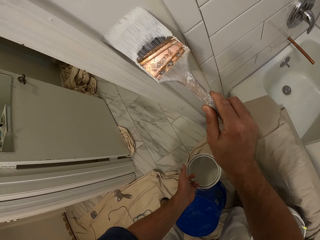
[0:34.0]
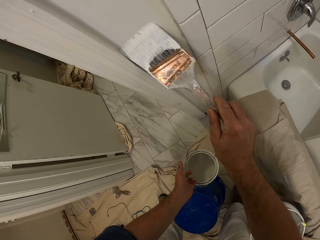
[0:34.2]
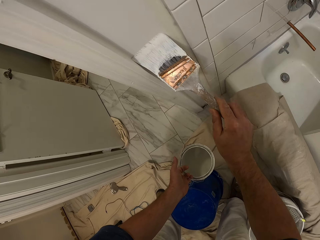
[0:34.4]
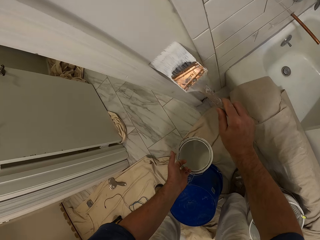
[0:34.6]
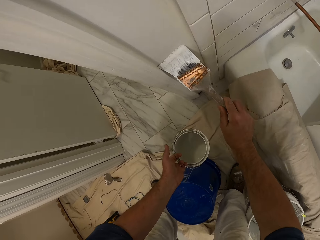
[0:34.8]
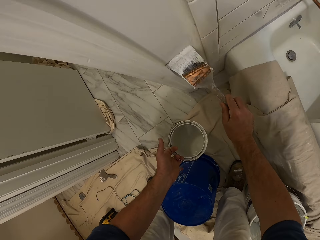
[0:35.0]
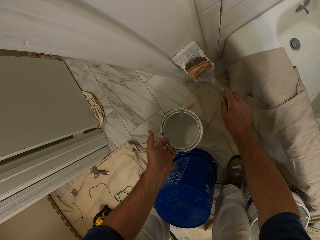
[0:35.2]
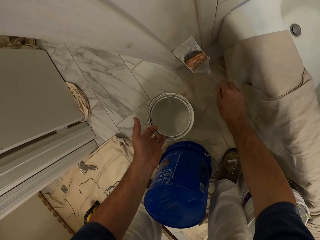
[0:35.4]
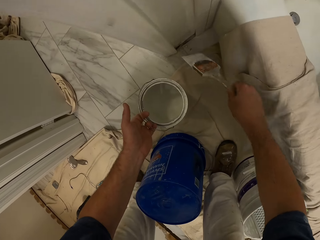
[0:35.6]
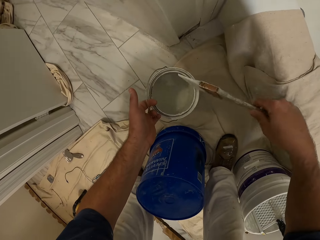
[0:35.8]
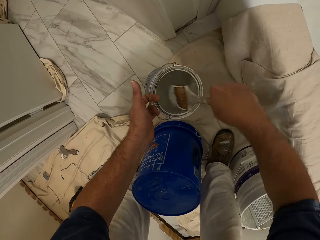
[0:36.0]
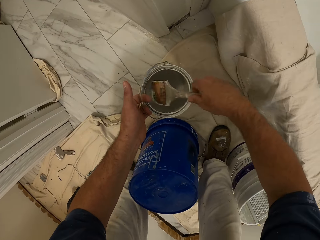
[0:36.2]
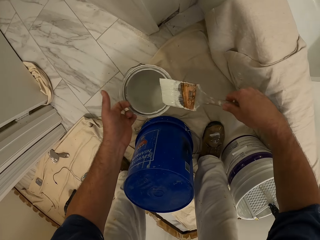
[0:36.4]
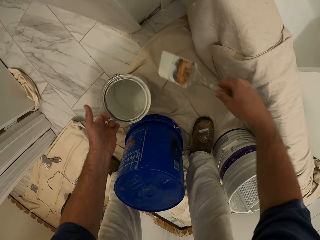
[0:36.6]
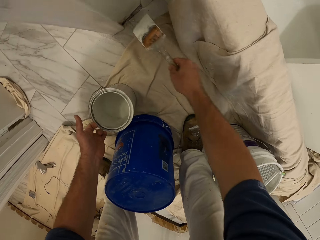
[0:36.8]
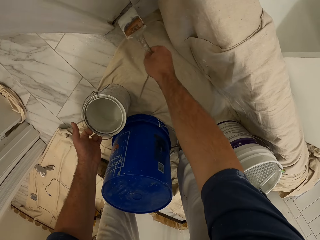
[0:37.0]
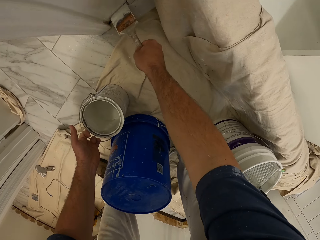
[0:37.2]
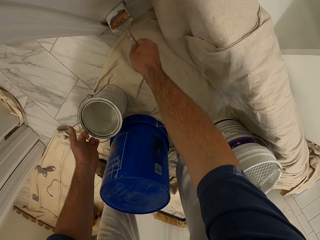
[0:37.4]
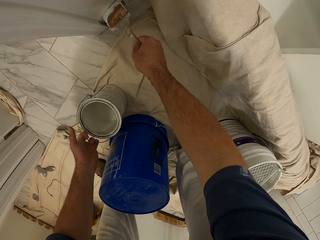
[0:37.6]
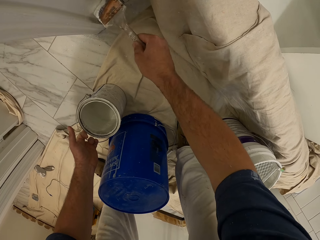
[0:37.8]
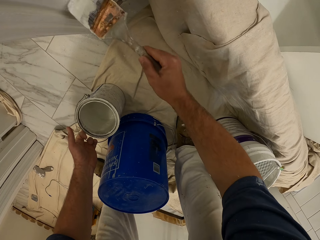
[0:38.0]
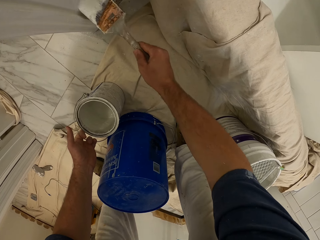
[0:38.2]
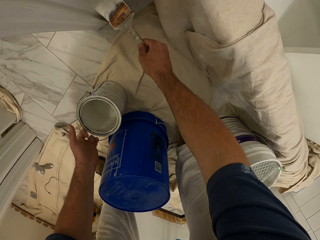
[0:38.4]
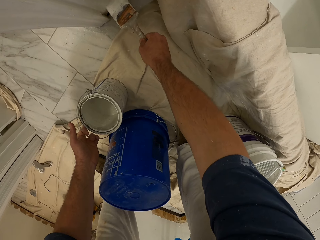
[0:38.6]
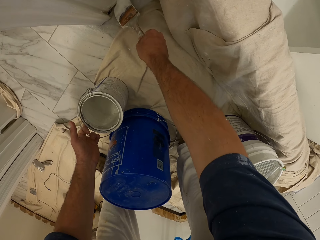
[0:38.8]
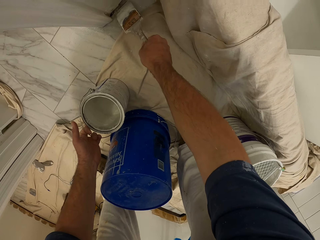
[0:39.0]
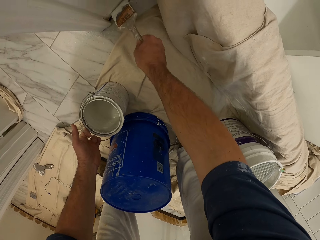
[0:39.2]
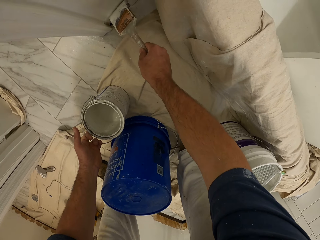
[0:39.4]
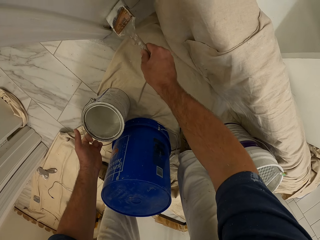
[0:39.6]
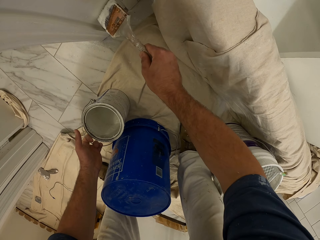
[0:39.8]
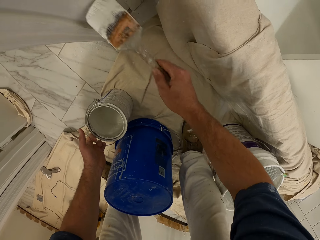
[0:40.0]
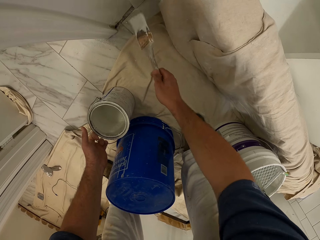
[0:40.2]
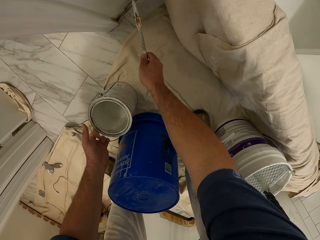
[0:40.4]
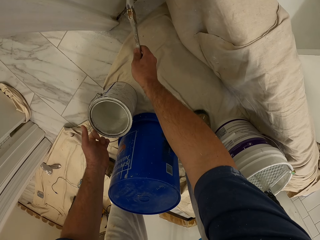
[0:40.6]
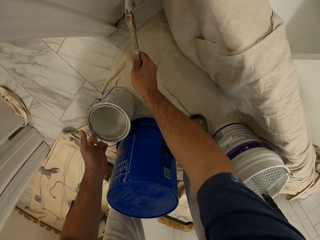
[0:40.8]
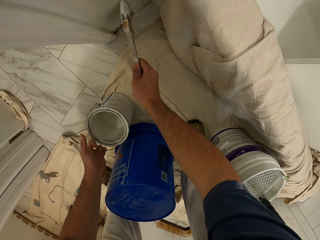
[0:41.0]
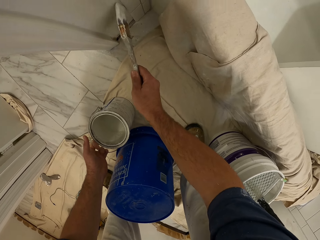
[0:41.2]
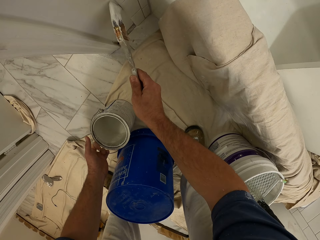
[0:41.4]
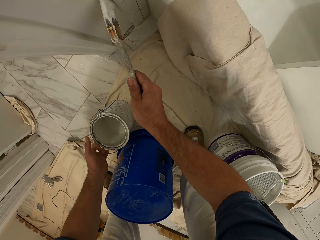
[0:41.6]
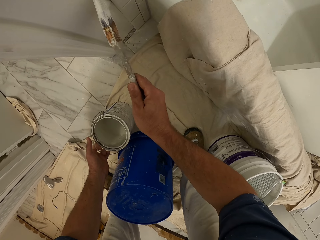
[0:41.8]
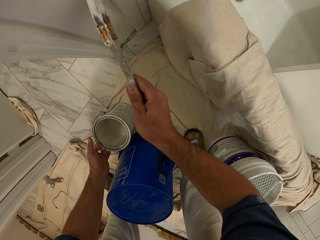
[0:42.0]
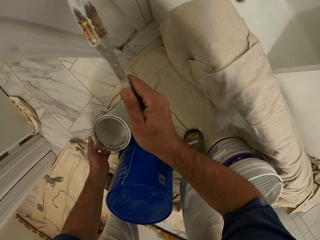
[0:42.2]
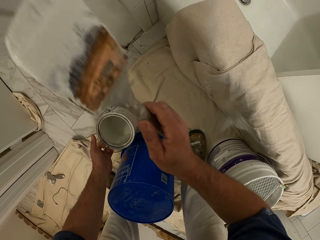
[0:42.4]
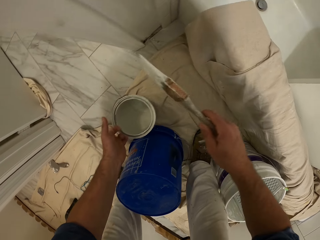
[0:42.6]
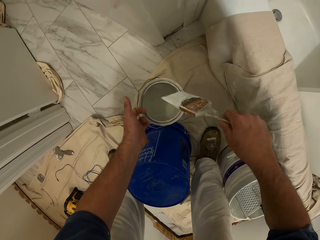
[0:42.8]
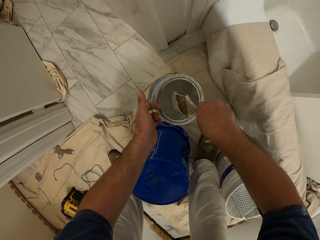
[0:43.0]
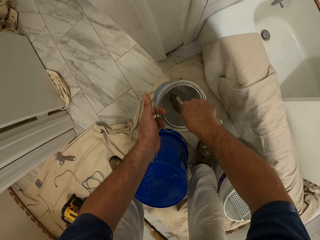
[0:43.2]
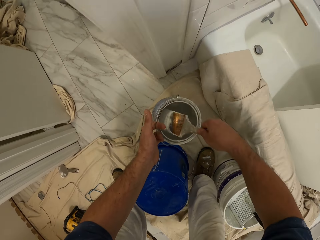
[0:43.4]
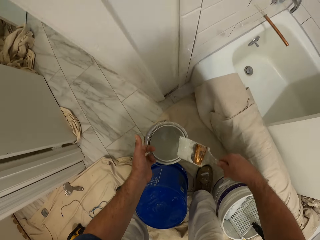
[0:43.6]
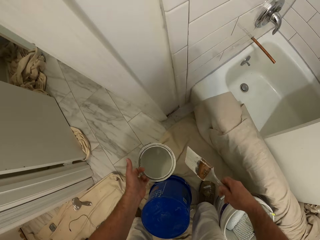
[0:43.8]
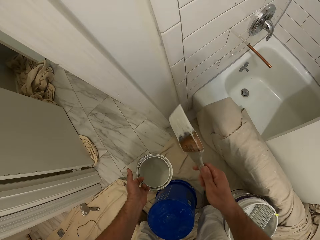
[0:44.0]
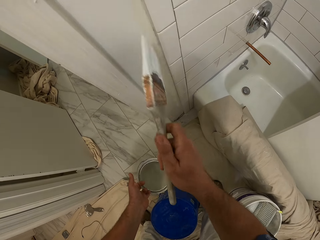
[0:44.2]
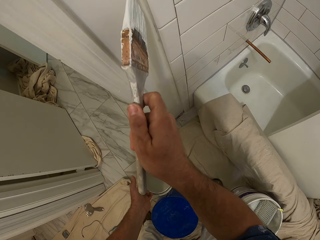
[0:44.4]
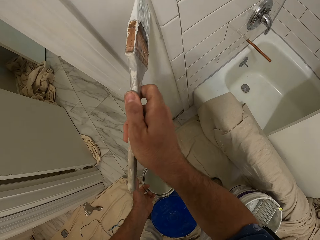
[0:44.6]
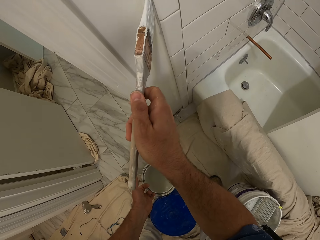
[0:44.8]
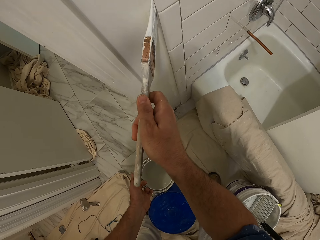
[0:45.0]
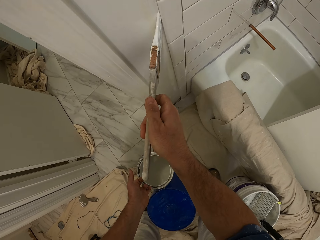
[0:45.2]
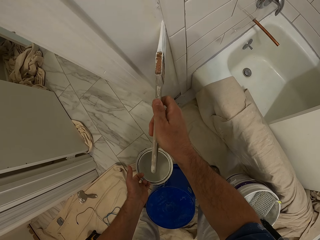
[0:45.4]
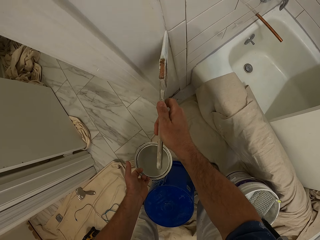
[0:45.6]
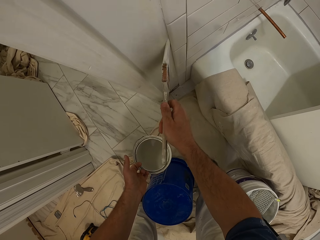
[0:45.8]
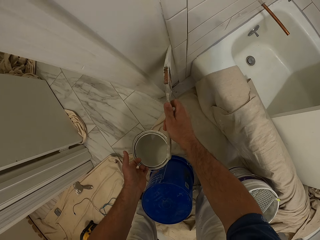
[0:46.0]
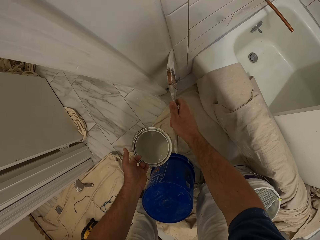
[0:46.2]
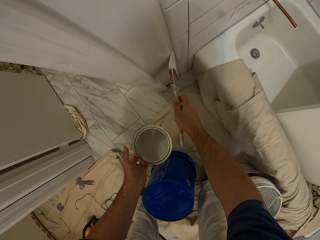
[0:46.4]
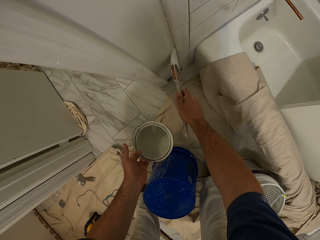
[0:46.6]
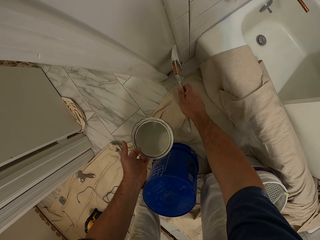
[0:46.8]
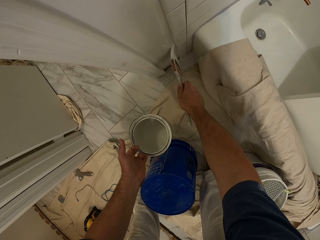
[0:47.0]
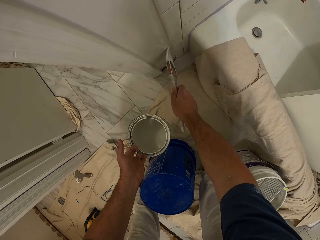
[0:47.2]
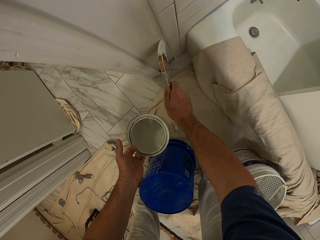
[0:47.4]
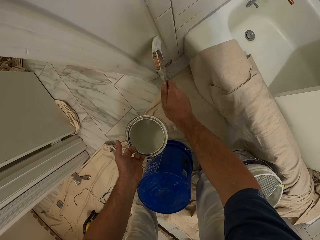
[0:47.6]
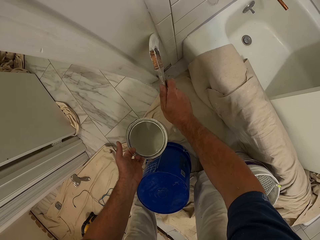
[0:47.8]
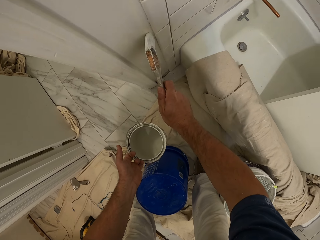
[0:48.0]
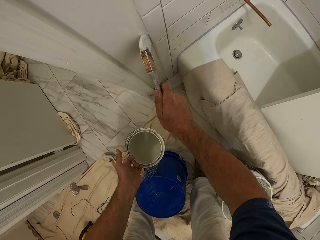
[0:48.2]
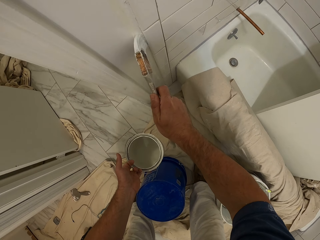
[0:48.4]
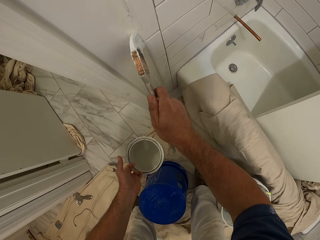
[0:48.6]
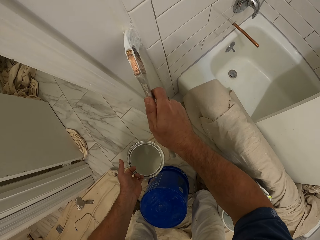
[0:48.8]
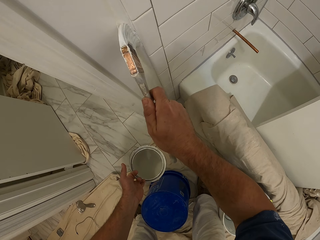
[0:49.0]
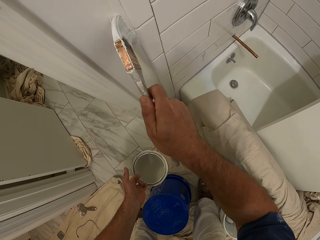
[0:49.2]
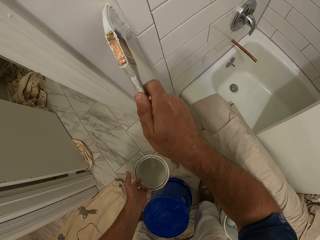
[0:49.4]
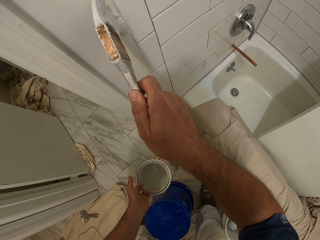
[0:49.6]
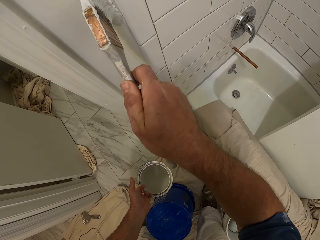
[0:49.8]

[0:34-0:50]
The camera wearer dips the paintbrush into the paint container. They remove the paintbrush from inside the paint container. They paint the bathroom wall. They dip the paintbrush into the paint container. They remove the paintbrush from inside the paint container. They paint the bathroom wall.

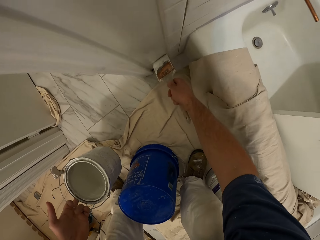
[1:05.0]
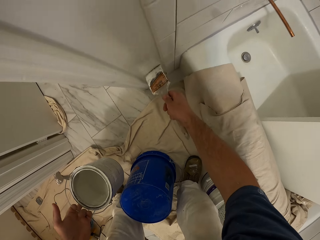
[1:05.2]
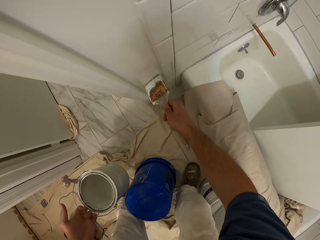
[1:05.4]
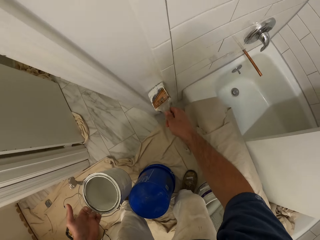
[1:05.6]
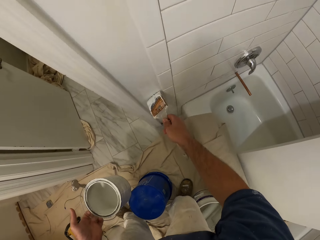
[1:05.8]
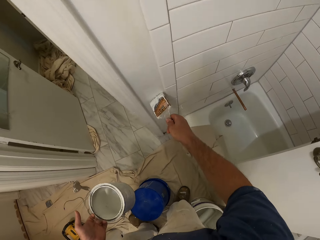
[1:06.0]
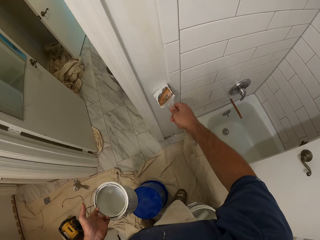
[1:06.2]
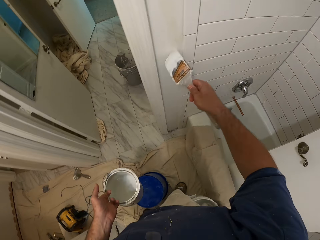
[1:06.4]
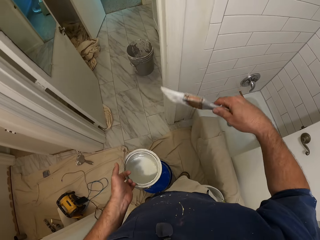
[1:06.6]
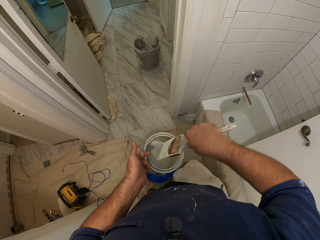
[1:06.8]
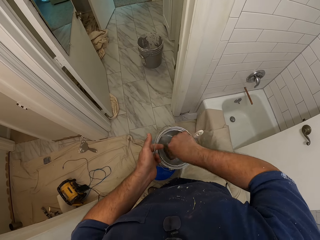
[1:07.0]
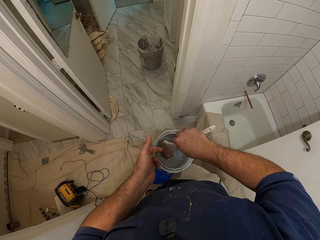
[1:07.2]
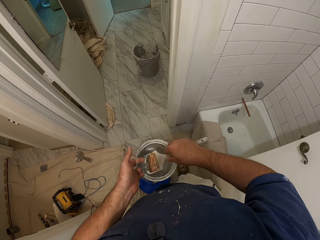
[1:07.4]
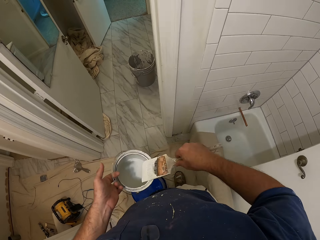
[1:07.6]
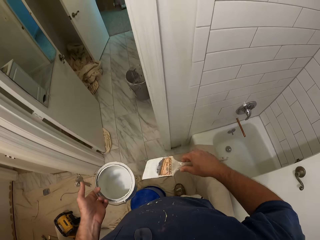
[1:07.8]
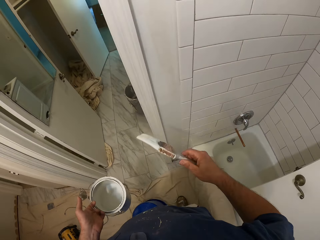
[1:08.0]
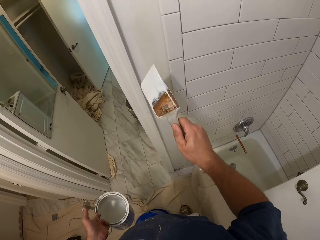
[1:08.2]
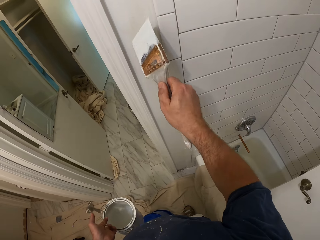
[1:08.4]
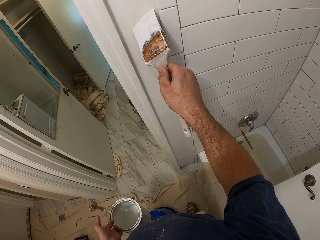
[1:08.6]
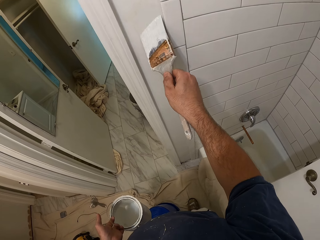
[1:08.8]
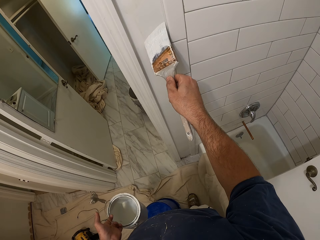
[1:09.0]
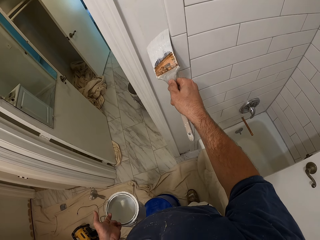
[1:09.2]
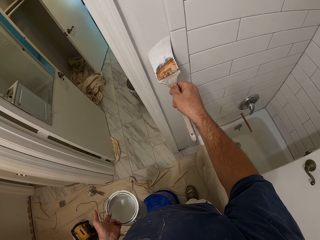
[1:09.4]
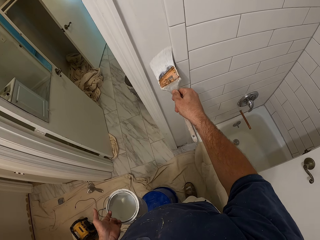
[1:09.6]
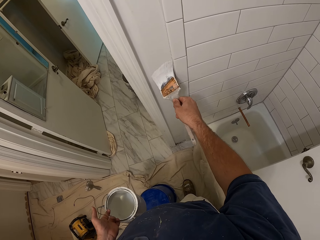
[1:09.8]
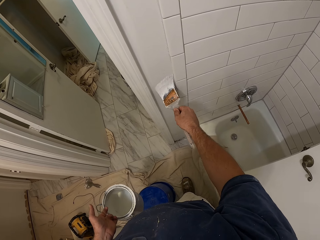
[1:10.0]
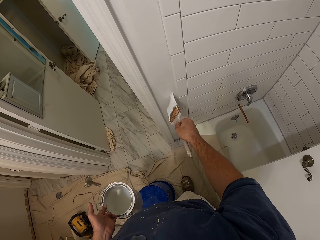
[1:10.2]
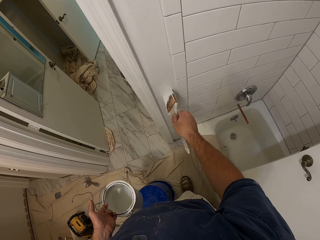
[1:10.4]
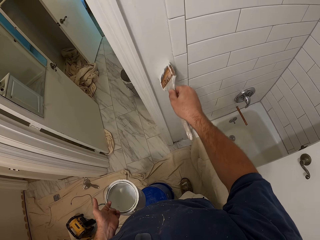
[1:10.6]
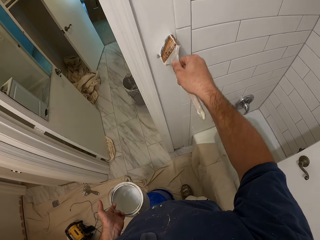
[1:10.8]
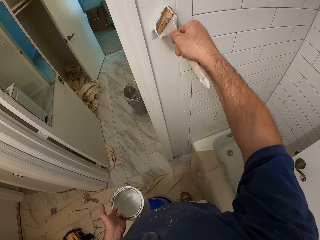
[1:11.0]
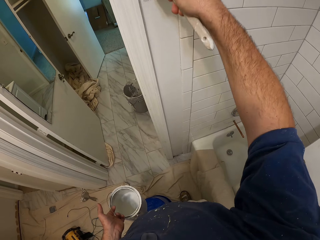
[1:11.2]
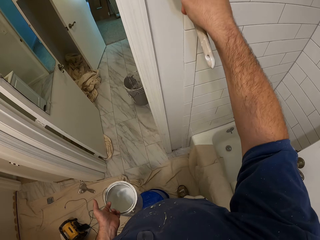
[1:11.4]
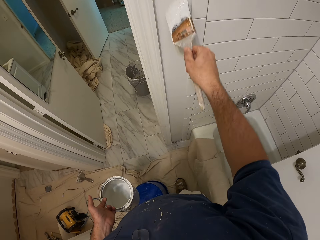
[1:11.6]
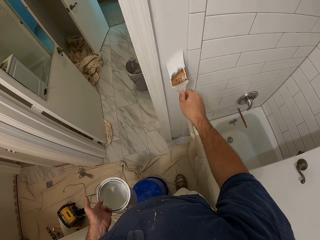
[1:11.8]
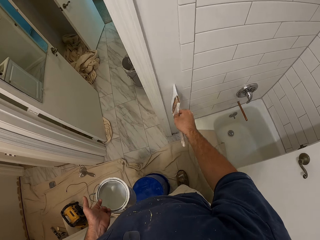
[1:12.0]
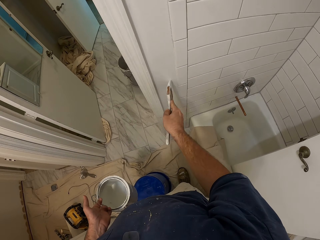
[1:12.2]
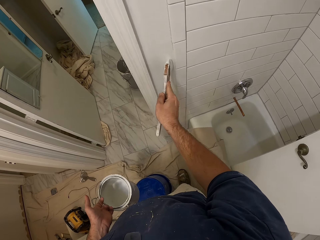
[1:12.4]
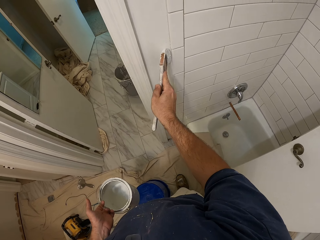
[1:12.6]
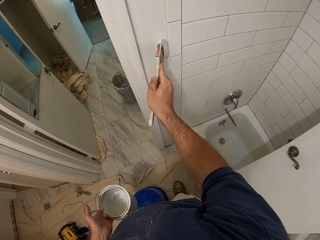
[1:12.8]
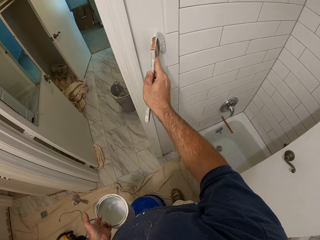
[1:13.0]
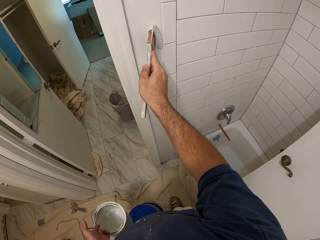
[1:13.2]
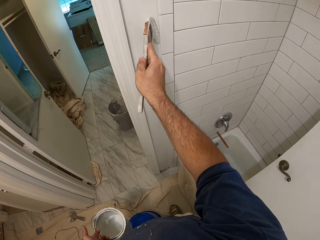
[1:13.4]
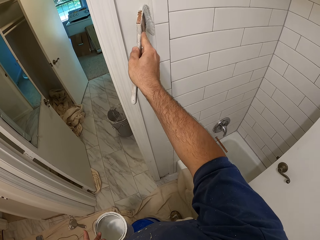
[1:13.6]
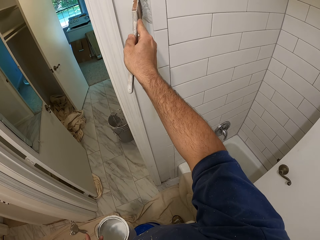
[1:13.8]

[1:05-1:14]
The camera wearer dips the paintbrush into the paint container. They remove the paintbrush from inside the paint container. They paint the bathroom wall.
